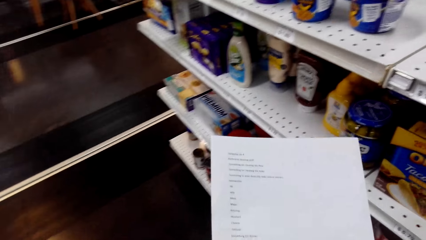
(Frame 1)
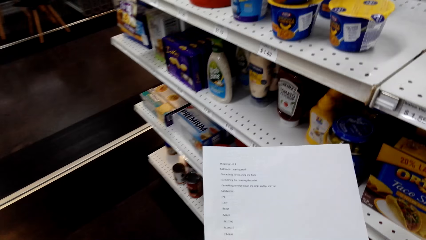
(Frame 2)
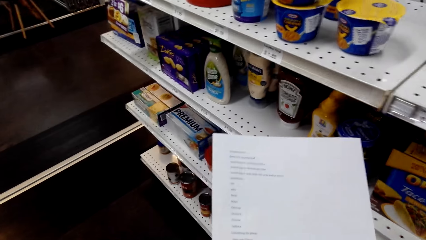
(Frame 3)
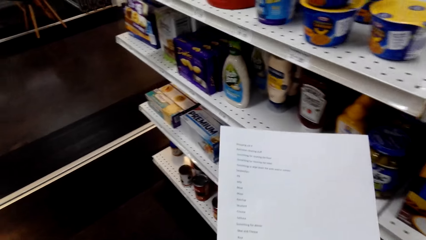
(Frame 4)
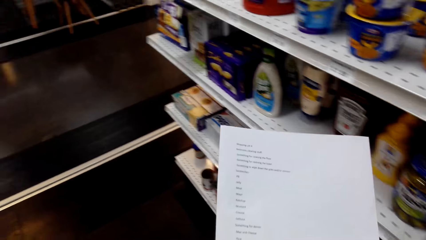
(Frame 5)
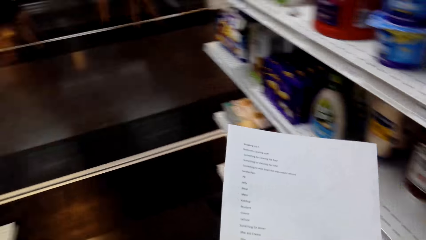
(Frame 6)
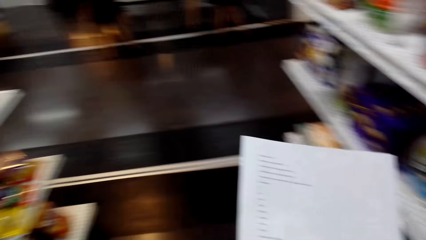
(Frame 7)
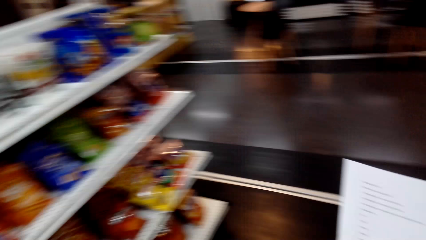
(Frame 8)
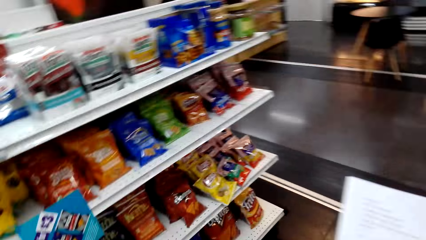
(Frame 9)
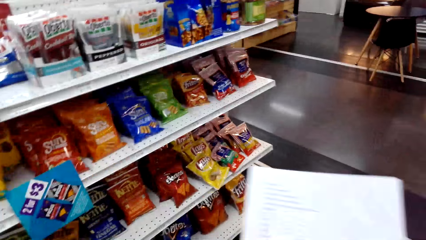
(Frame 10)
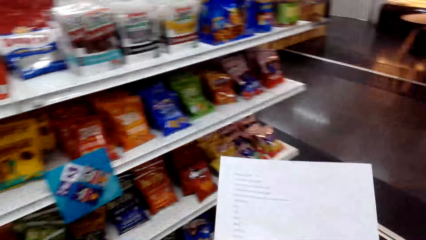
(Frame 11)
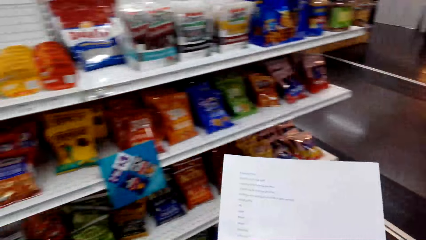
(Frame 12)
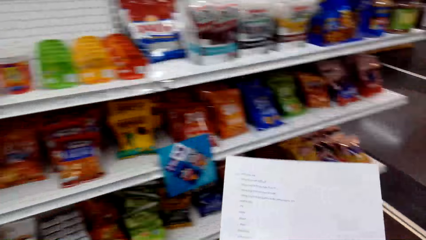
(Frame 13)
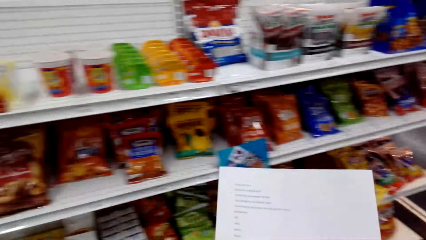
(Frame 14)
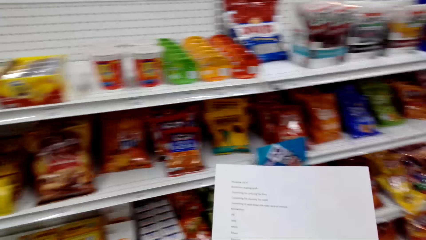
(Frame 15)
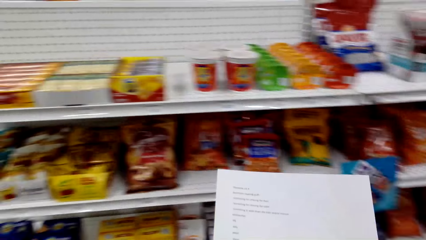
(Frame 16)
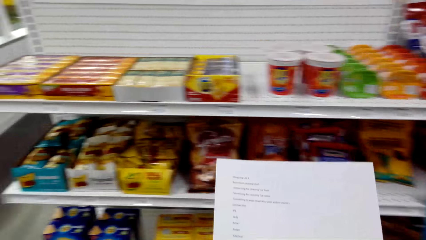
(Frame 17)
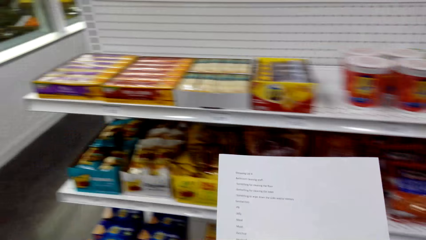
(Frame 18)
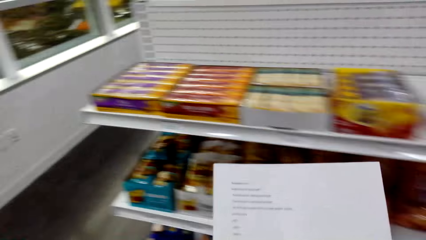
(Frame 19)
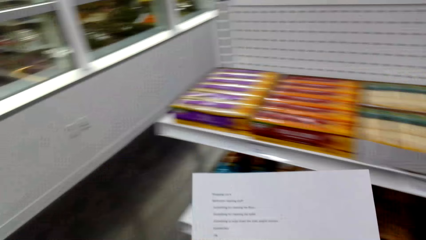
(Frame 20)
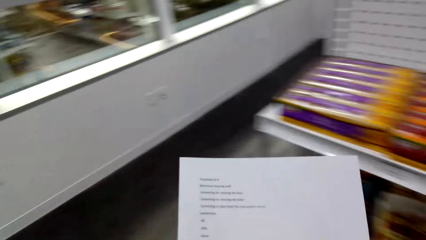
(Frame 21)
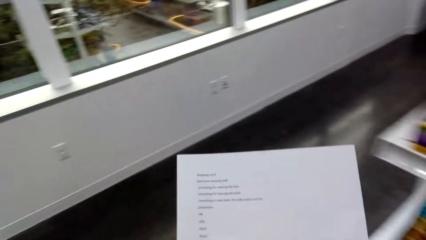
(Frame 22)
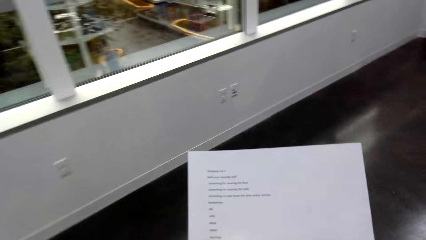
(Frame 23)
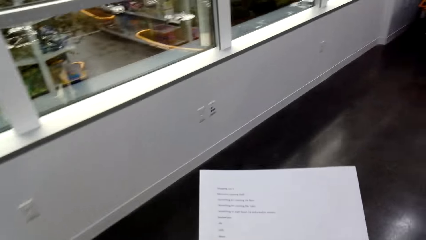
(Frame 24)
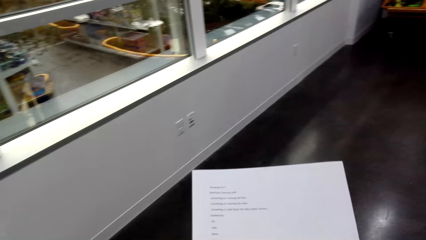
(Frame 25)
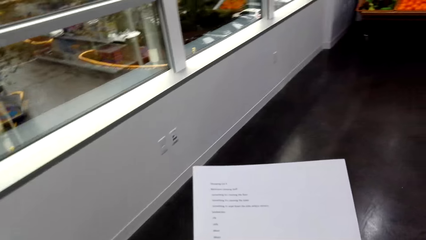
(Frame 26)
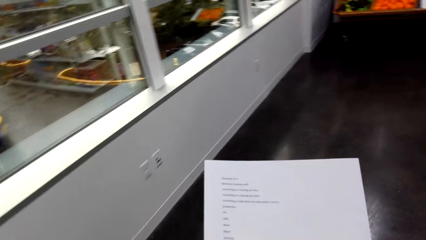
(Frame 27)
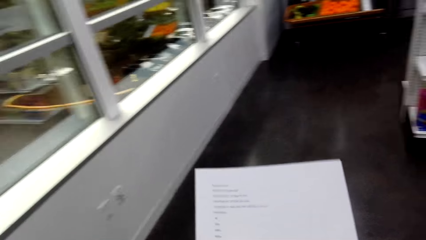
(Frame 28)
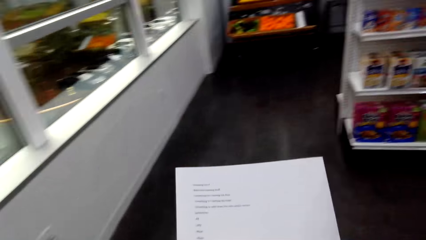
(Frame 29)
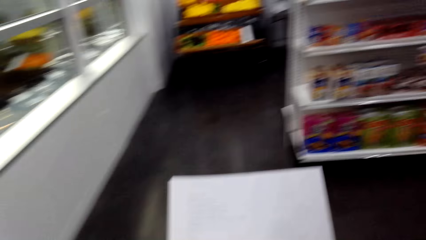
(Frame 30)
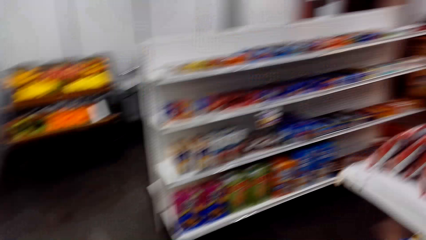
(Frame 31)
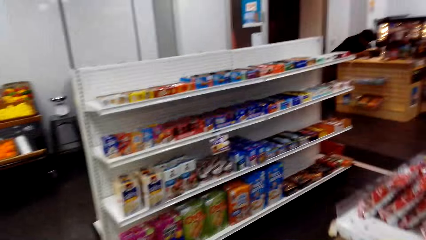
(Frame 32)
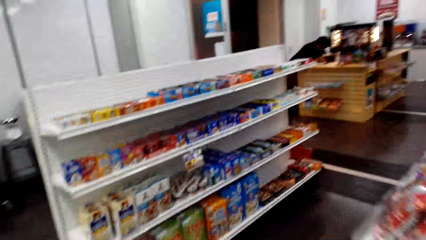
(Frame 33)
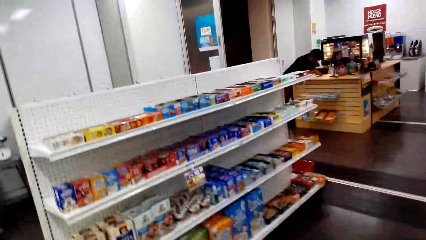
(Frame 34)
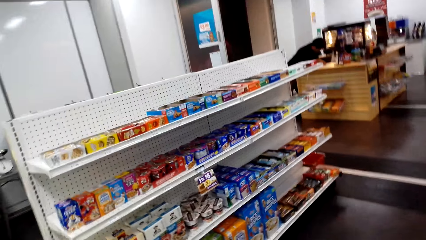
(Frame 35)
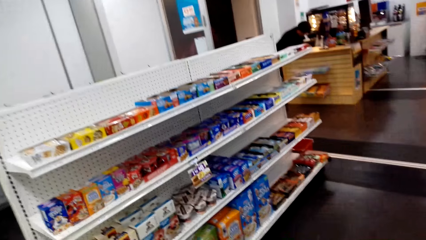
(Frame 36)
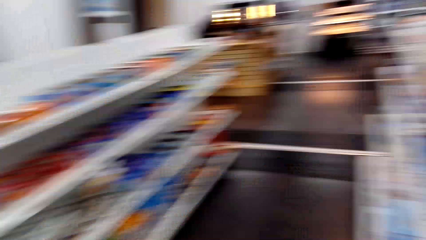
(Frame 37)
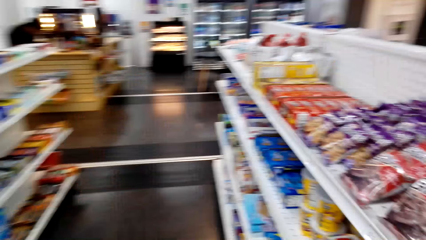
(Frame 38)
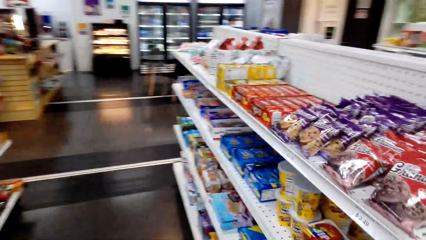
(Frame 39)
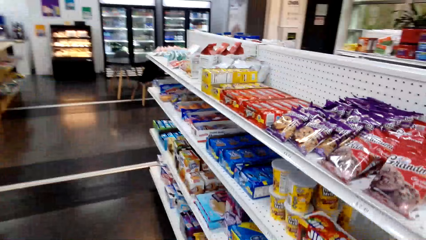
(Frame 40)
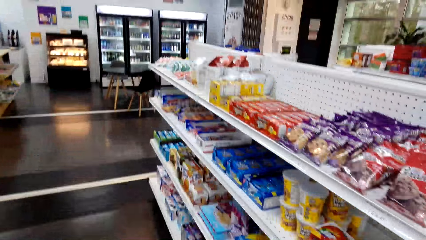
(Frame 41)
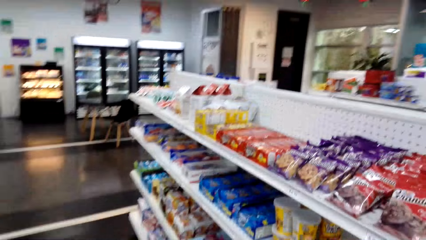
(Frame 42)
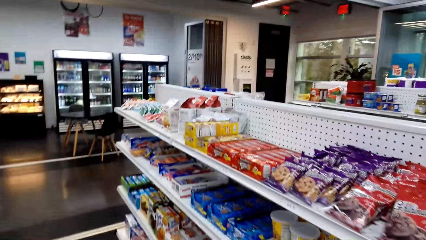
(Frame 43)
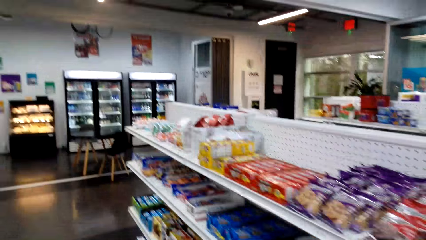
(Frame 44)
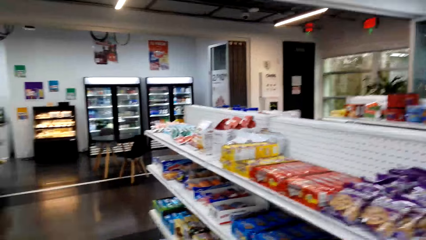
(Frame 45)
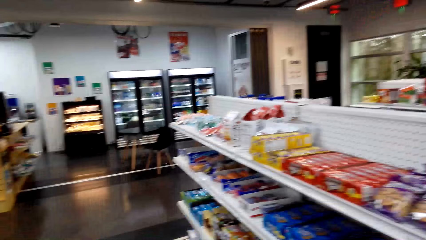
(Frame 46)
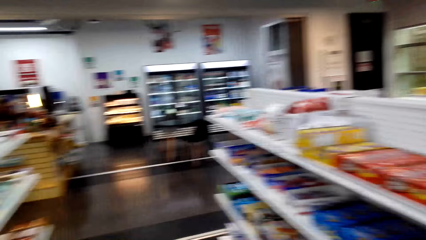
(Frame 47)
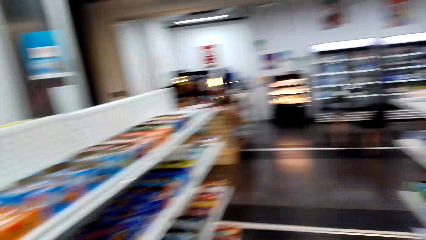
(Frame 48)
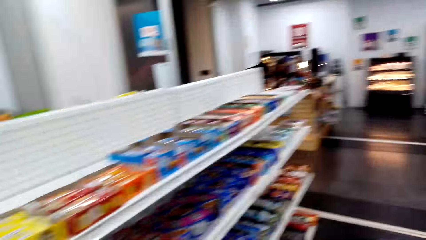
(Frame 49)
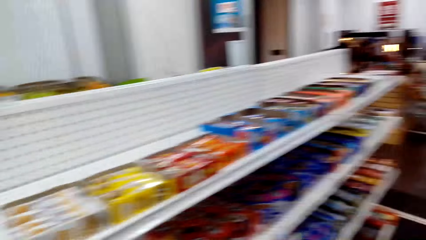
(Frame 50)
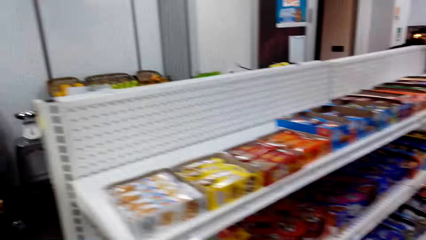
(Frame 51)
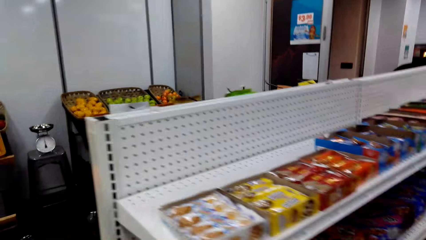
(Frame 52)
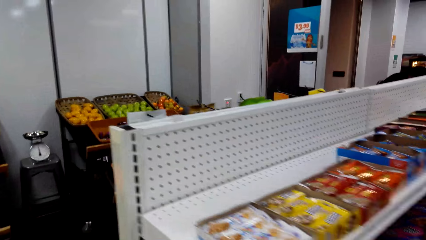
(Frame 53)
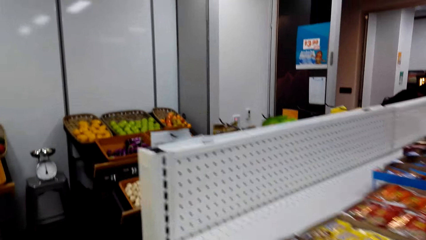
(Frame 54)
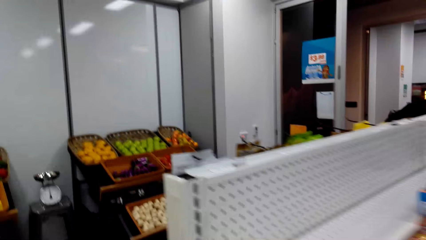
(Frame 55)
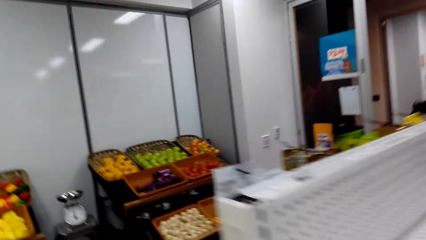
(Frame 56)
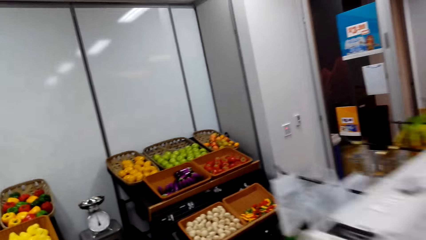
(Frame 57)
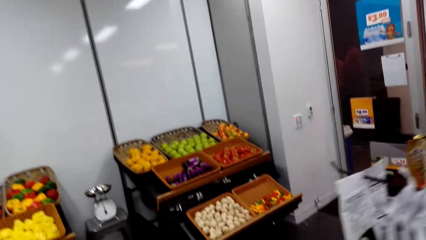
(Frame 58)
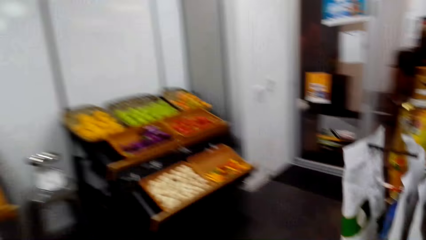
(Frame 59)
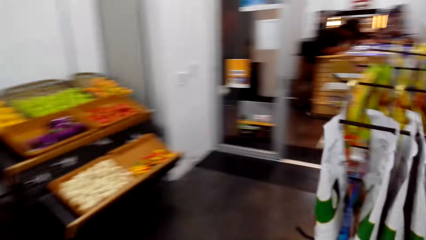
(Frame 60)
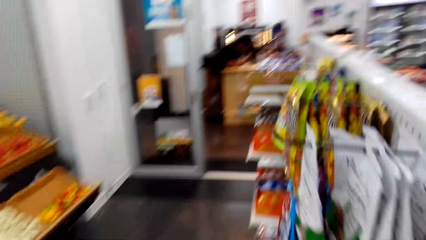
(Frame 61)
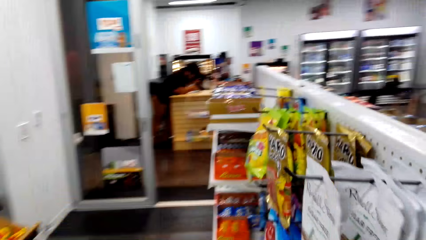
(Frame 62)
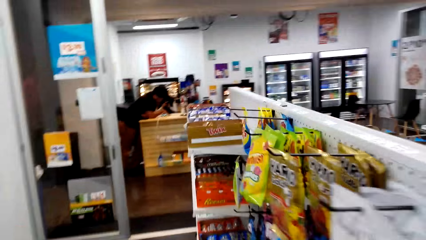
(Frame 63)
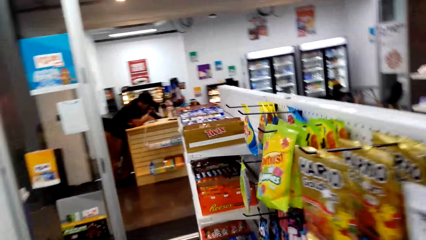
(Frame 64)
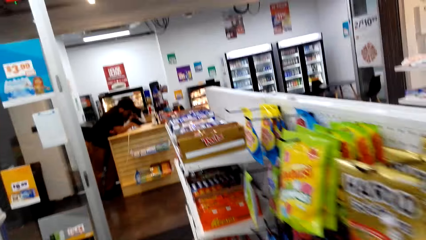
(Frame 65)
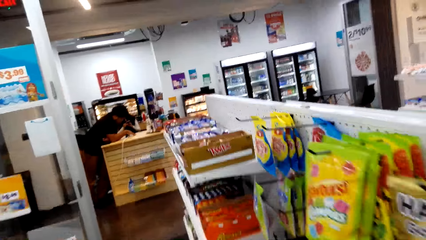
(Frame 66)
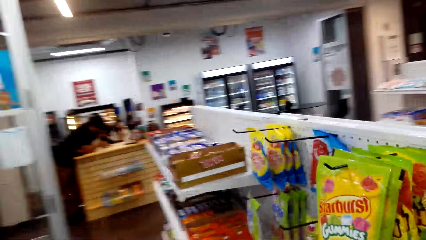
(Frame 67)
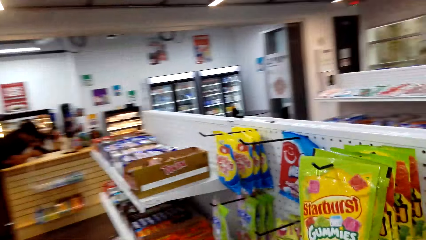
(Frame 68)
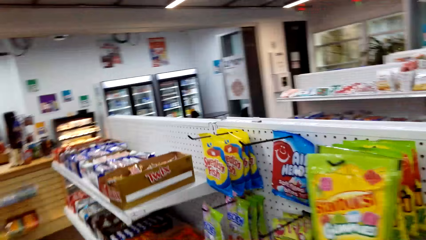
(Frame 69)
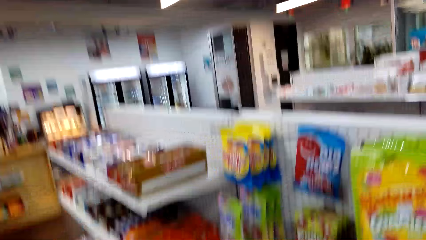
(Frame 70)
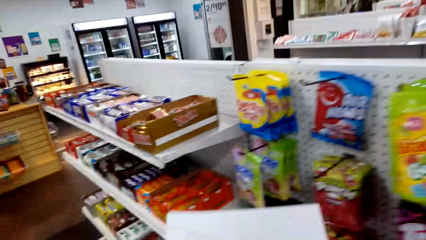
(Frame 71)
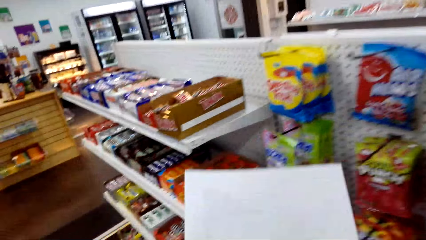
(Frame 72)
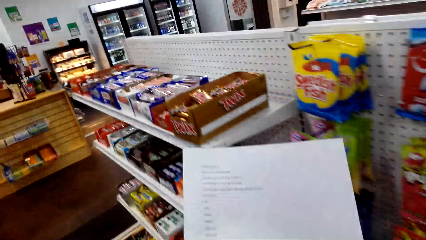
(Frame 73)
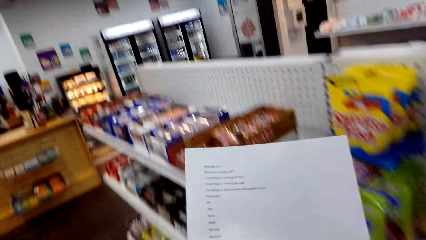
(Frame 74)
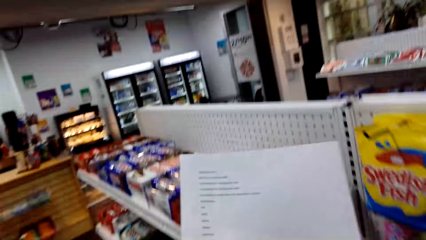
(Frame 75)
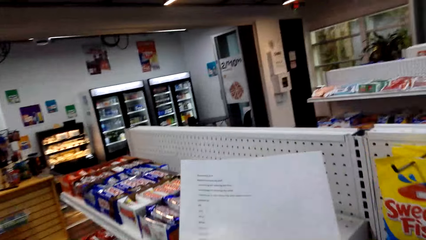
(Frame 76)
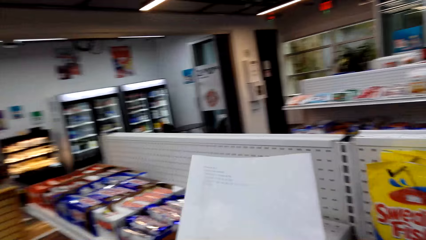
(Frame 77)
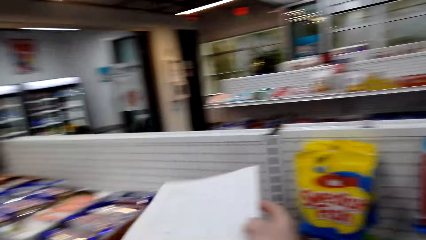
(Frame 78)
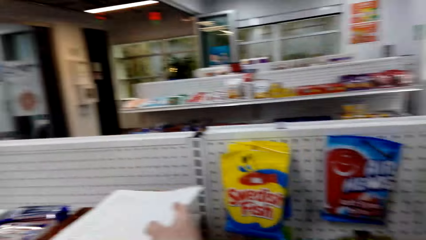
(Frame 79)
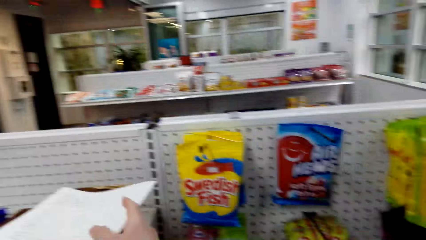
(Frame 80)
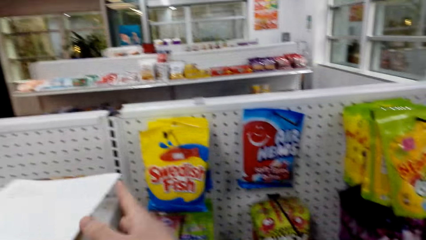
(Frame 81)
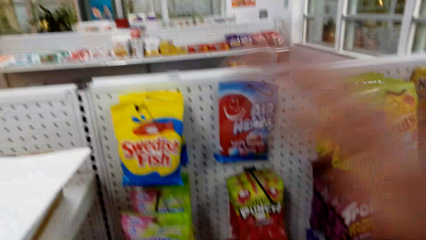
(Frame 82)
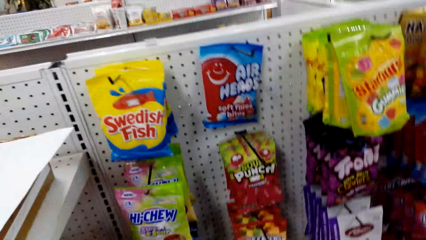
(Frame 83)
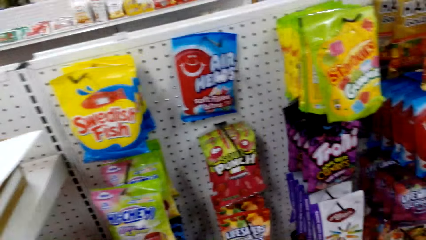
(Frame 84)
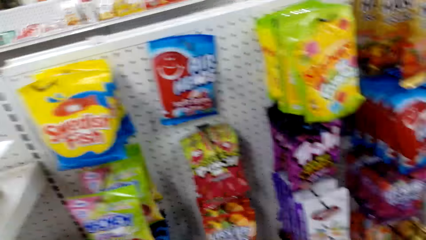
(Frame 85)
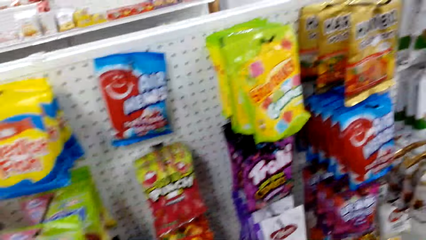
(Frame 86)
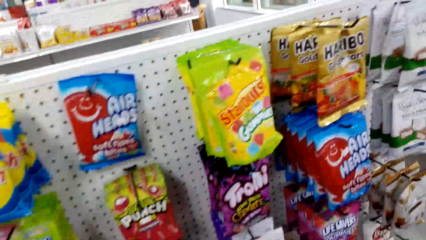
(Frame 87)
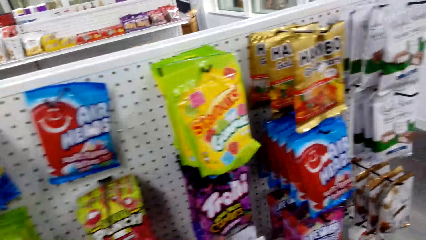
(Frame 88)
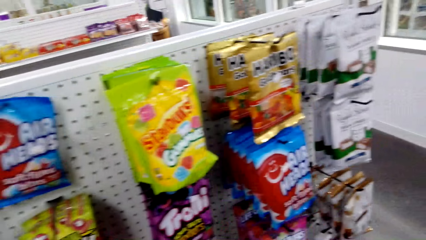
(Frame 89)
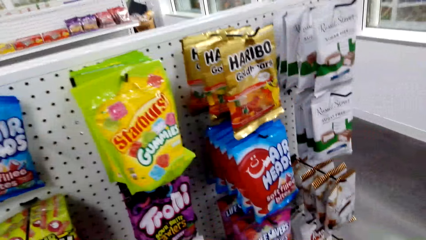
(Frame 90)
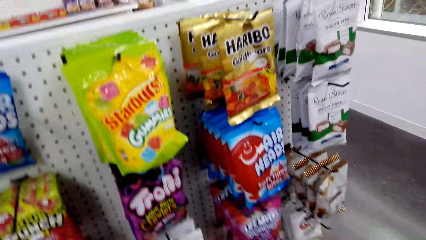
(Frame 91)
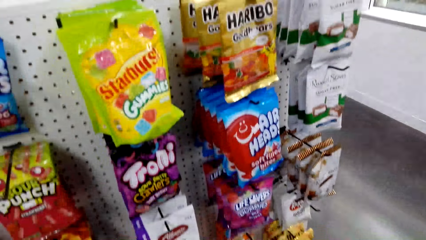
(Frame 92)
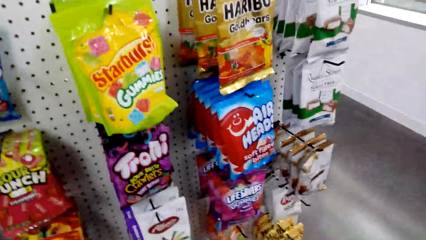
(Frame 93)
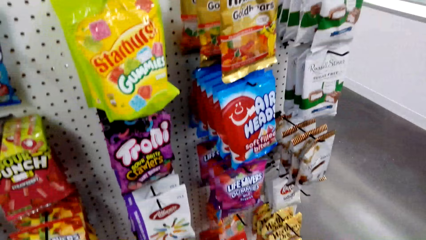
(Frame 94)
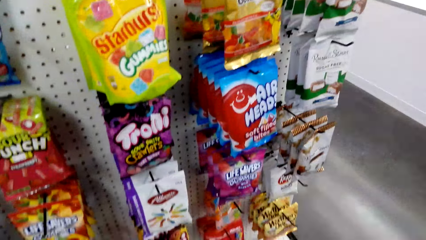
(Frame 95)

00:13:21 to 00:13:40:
The camera wearer walks across the store. They put the paper on the shelf.
